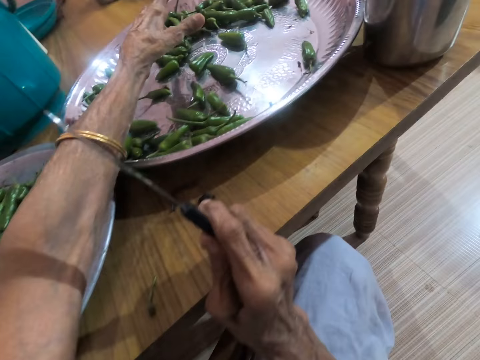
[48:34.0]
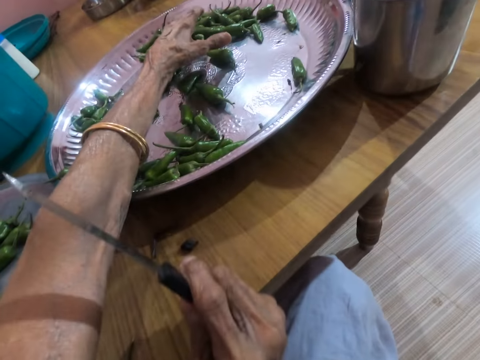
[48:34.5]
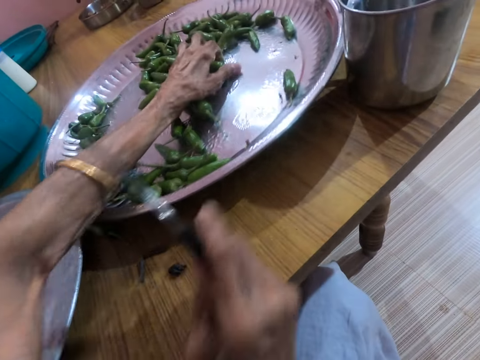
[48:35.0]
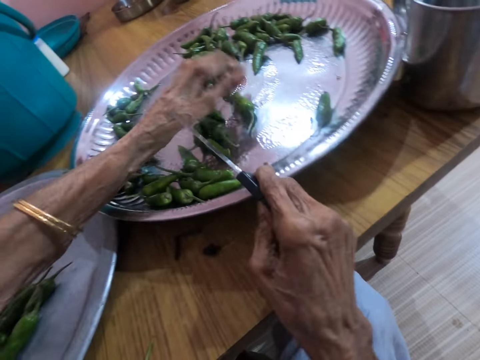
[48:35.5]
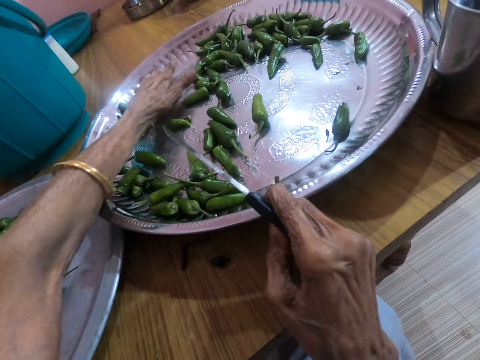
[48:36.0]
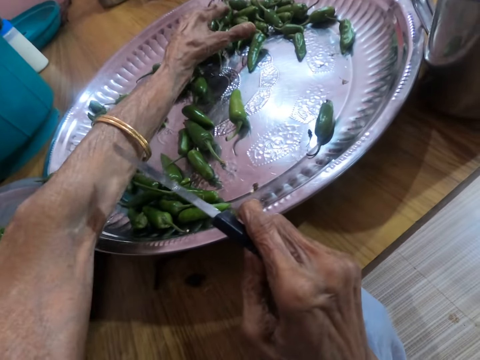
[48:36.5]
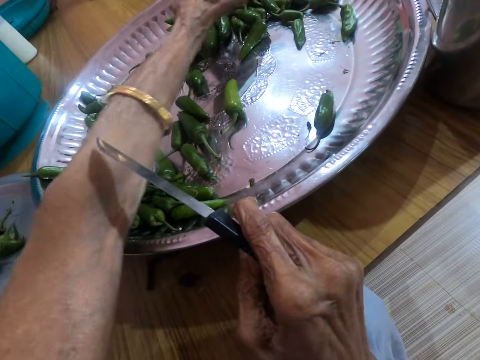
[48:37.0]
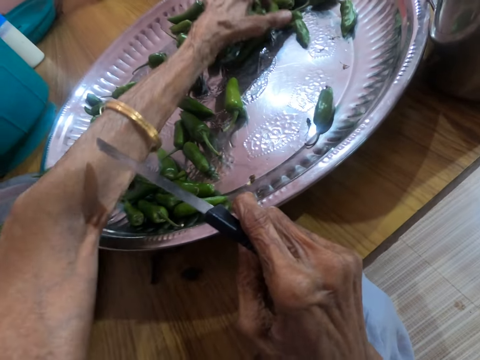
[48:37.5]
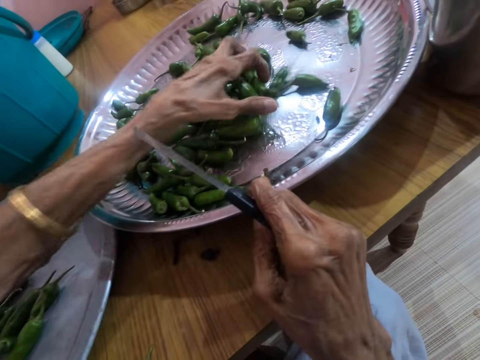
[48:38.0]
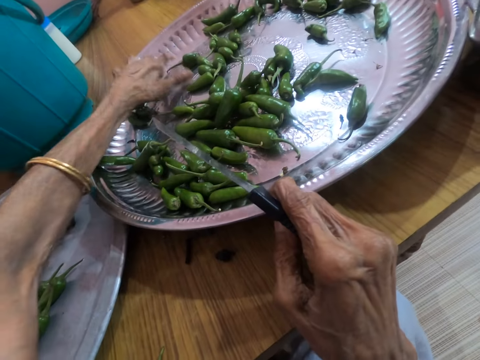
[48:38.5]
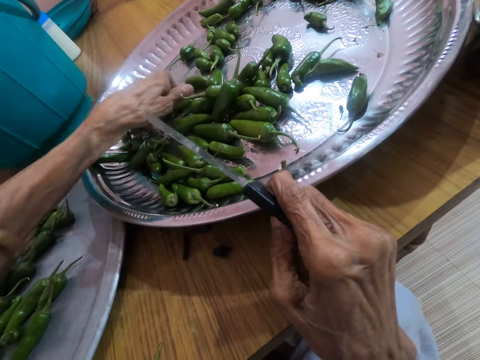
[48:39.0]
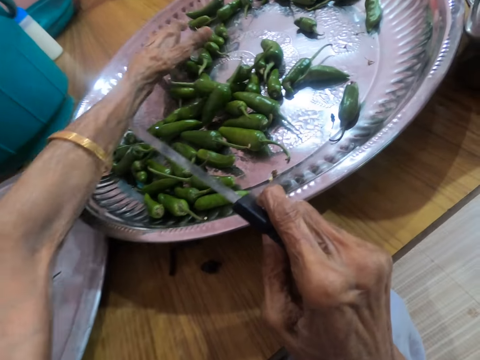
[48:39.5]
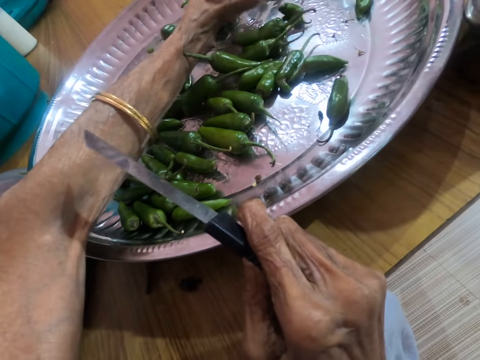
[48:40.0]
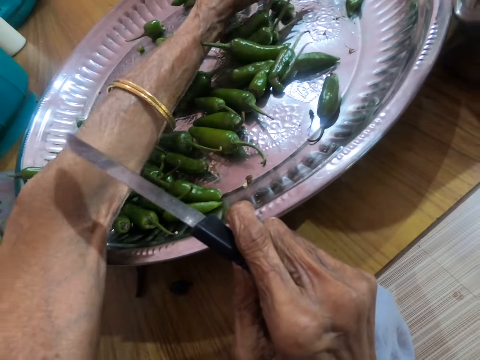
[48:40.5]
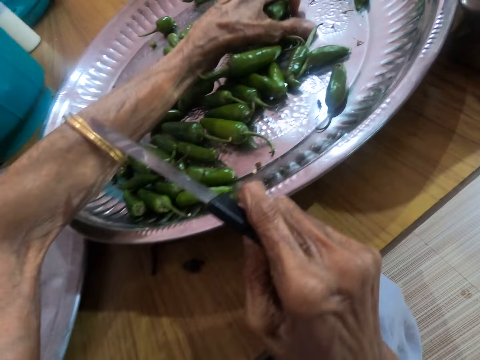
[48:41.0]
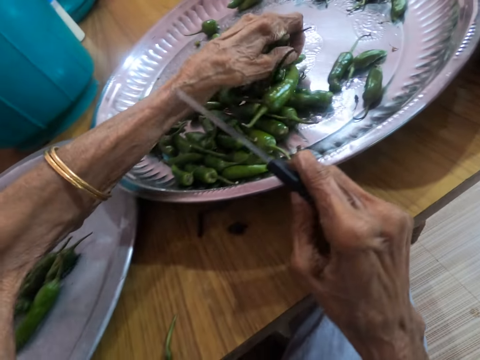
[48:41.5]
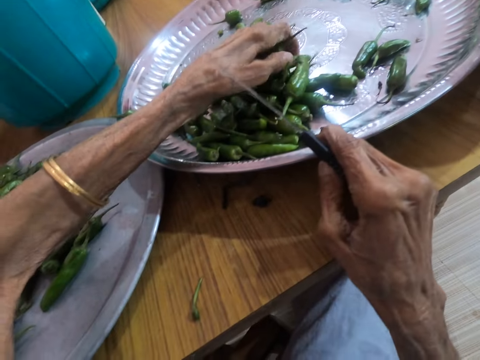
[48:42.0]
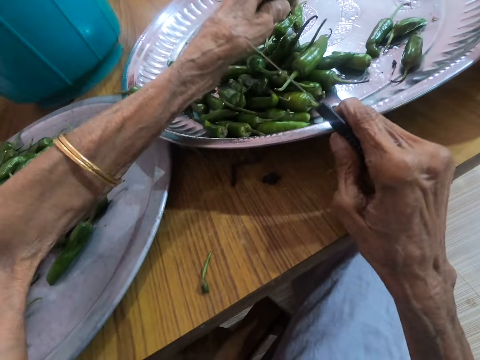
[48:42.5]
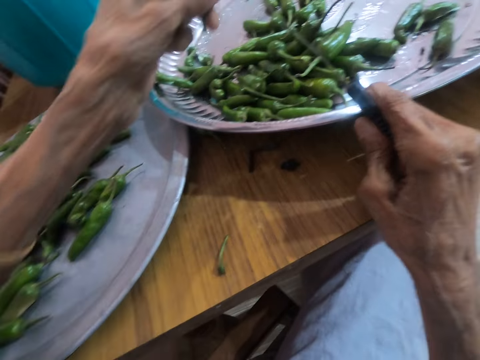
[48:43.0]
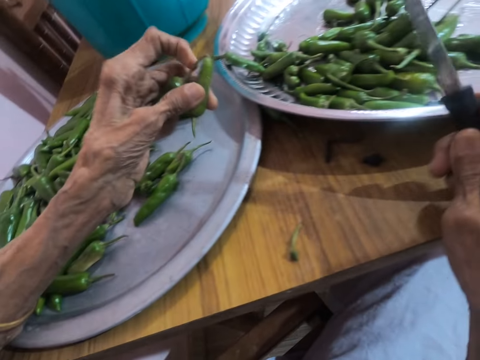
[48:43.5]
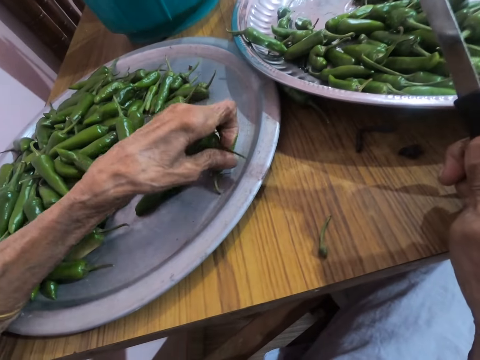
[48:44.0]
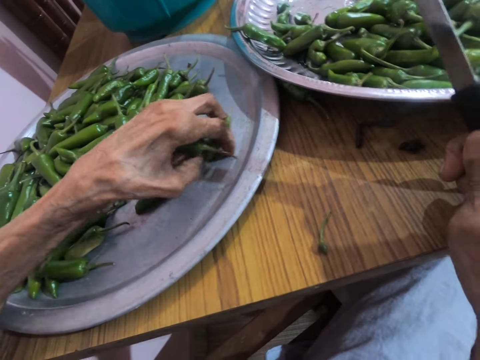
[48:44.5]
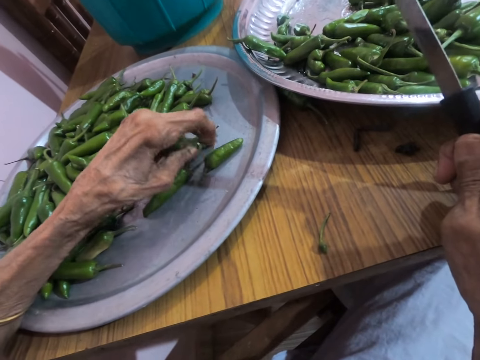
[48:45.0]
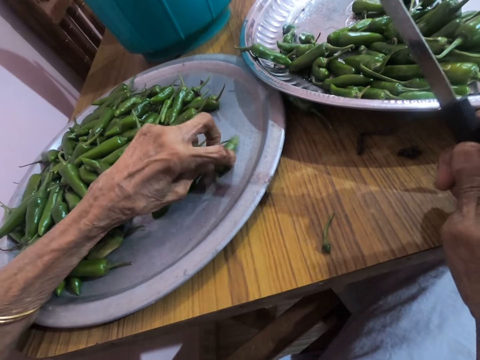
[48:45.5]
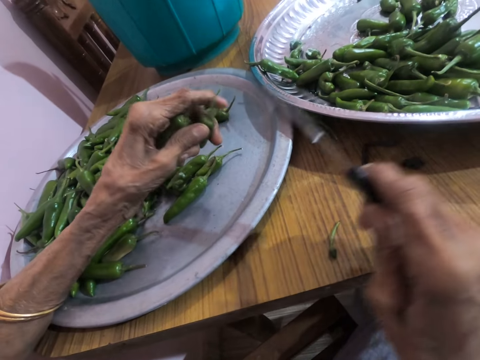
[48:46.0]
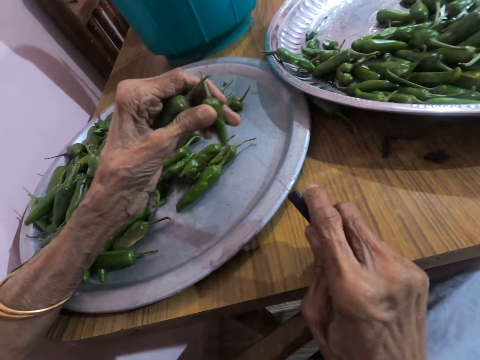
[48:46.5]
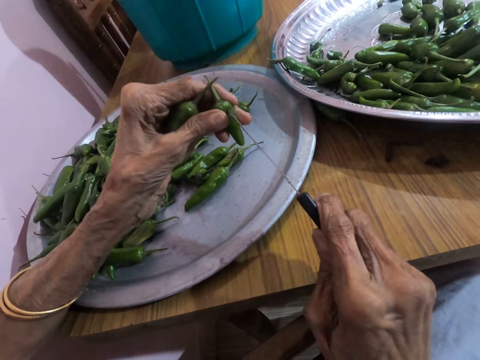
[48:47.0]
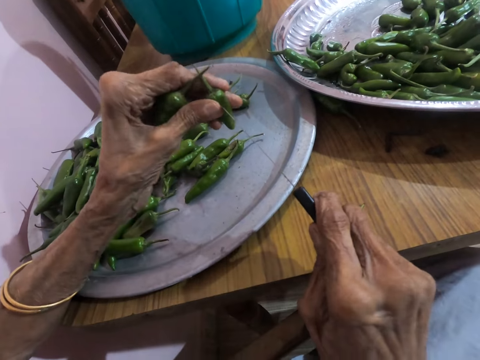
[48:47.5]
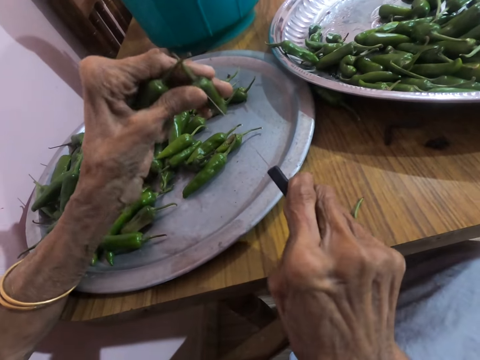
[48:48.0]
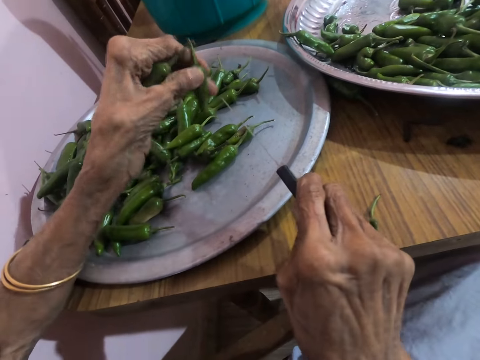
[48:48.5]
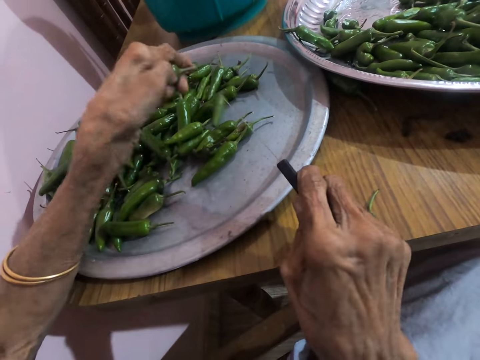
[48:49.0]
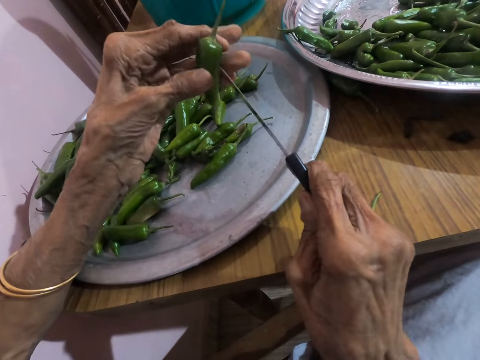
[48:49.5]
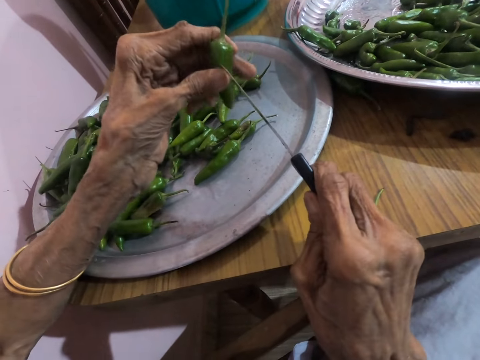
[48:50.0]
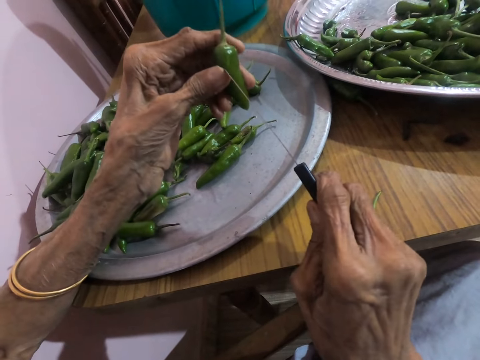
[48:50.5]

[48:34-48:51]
The camera wearer moves the slender green pepper on the tray on the table with her left hand. She holds the tray on the table with her right hand. She packs slender green pepper from the tray on the table with her left hand. She lifts the slender green pepper from the tray on the table with her left hand. She adjusts the slender green pepper on the tray on the table with her left hand. She picks the slender green pepper from the tray on the table with her left hand. She places the knife in her right hand on the slender green pepper in her left hand. She pierces the slender green pepper in her left hand with the knife in her right hand. She drops the slender green pepper on the tray on the table with her left hand. She adjusts the slender green pepper in her left hand. She places the knife in her right hand on the slender green pepper in her left hand.

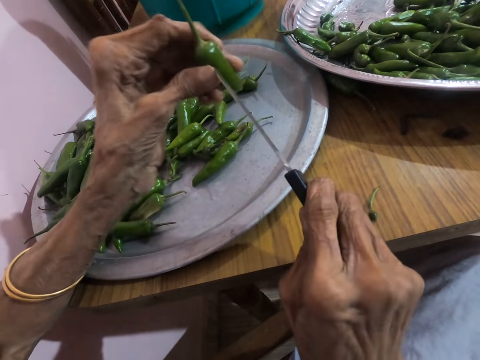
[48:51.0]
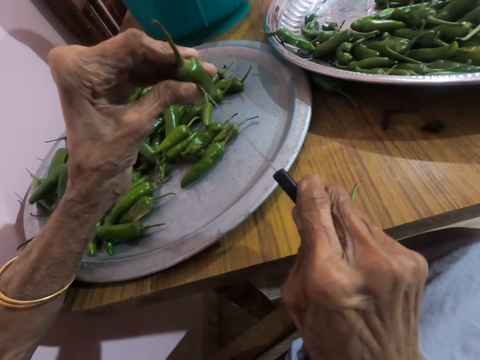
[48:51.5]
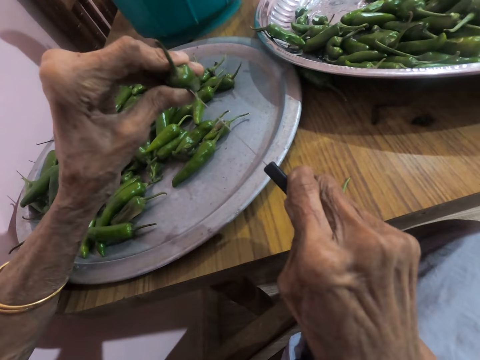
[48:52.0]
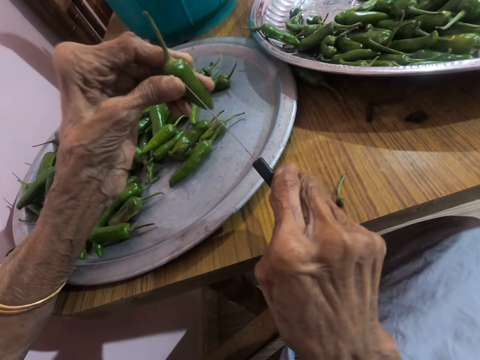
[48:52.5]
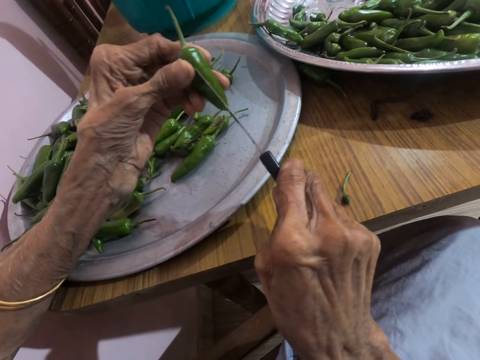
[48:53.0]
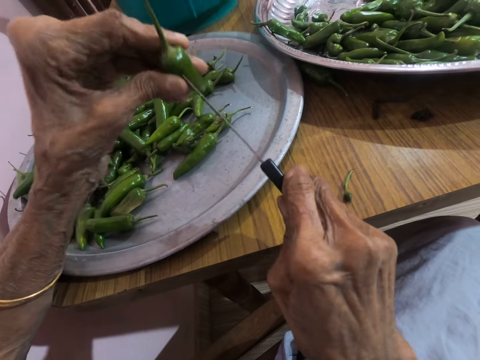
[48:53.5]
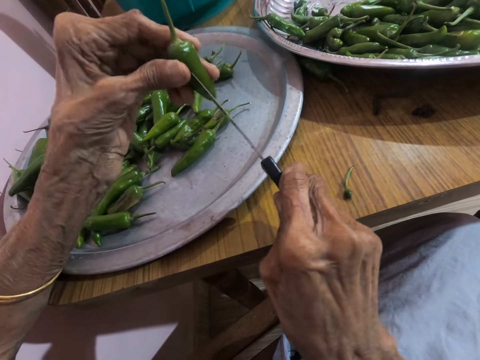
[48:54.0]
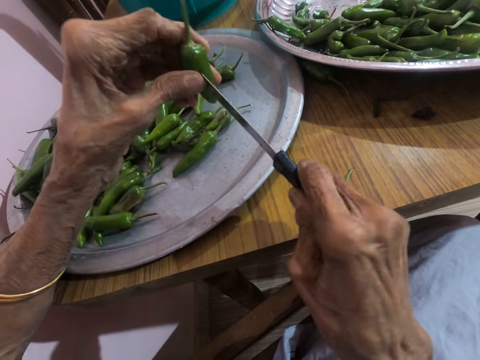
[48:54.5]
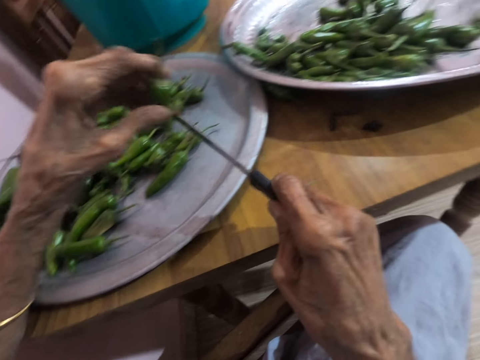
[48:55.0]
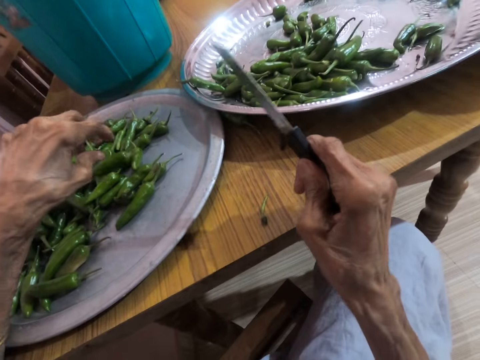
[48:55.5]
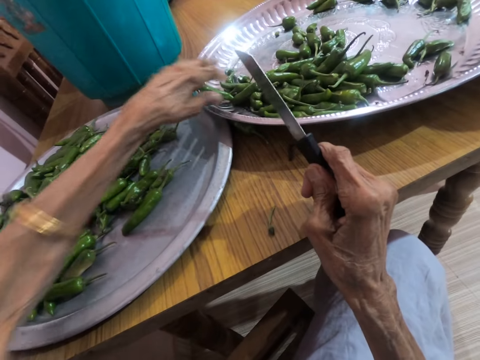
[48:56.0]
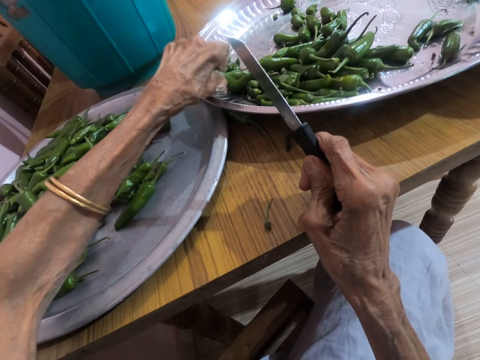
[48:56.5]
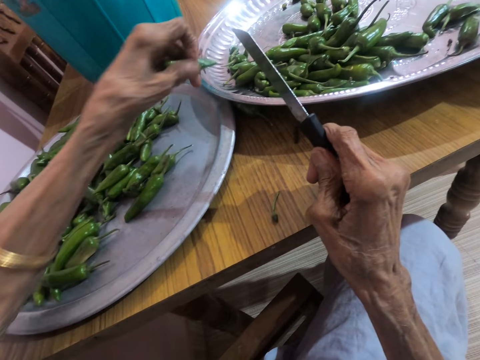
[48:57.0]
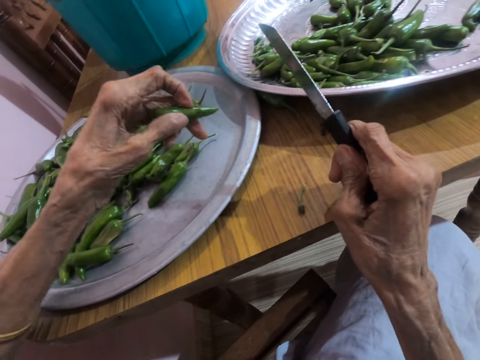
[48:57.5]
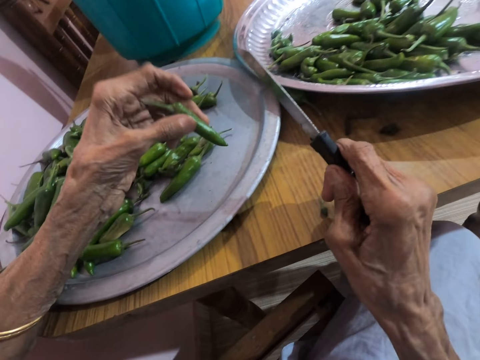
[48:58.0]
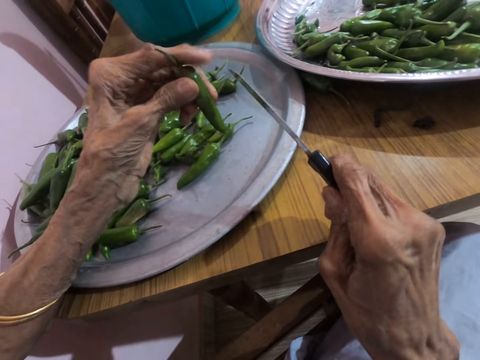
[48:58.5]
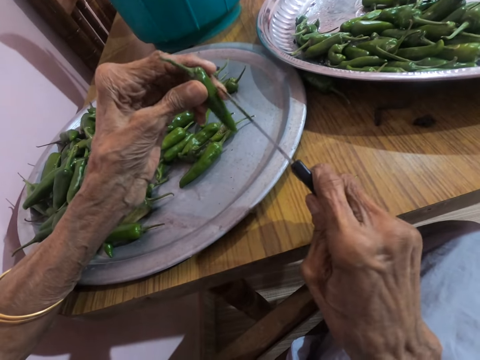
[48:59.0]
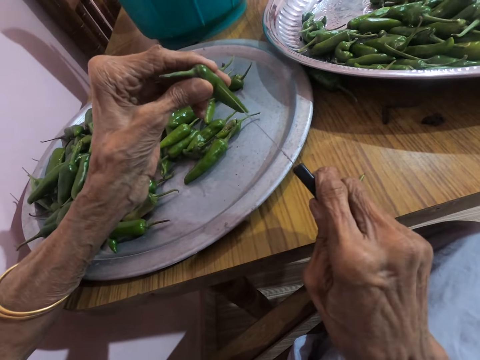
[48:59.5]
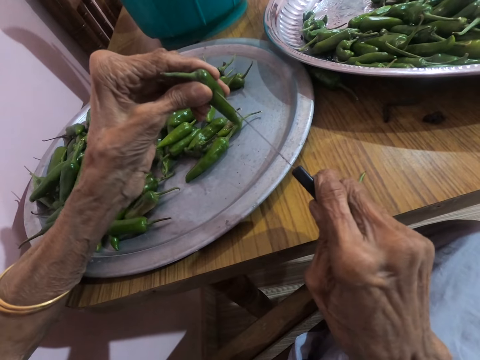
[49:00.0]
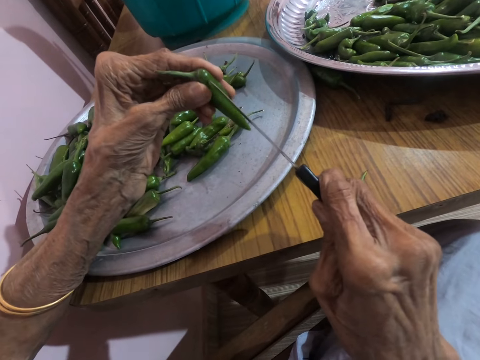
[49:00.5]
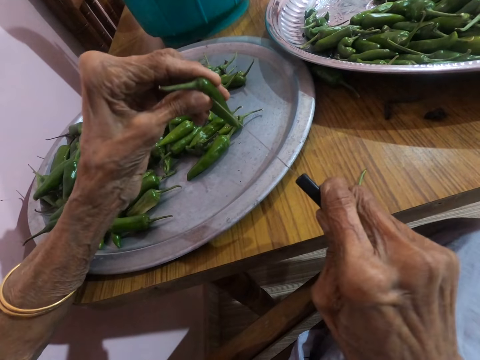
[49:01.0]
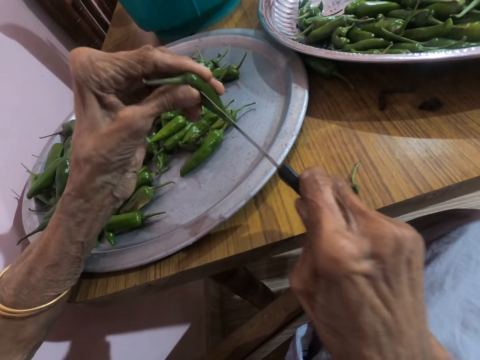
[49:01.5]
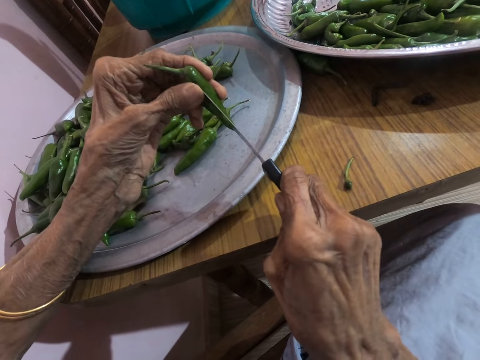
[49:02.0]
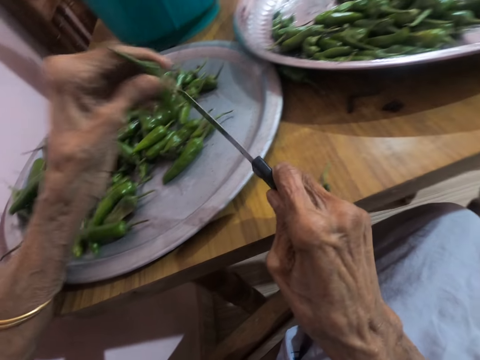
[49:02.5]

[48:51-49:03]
The camera wearer pierces the slender green pepper in her left hand with the knife in her right hand. She drops the slender green pepper on the tray on the table with her left hand. She picks a slender green pepper from the tray on the table with her left hand. She places the knife in her right hand on the slender green pepper in her left hand. She pierces the slender green pepper in her left hand with the knife in her right hand.
